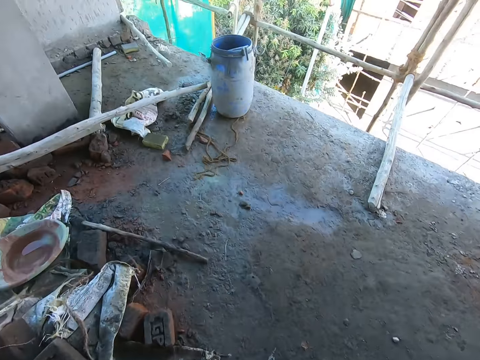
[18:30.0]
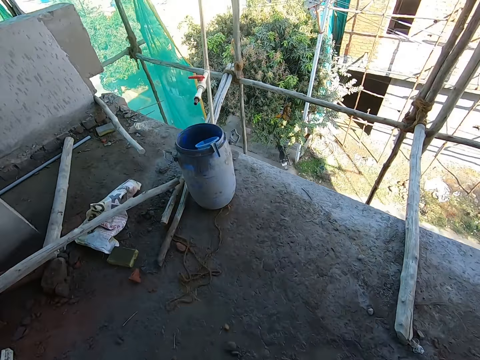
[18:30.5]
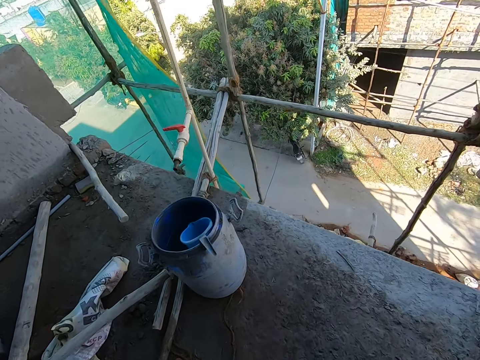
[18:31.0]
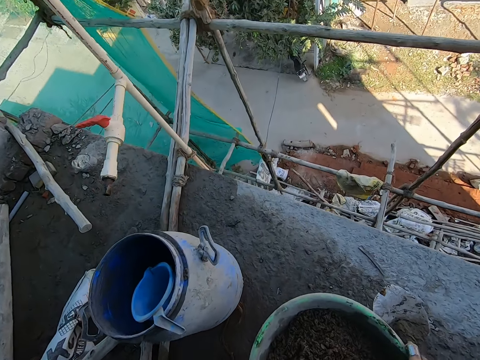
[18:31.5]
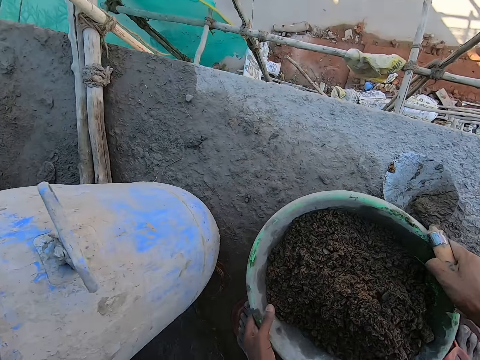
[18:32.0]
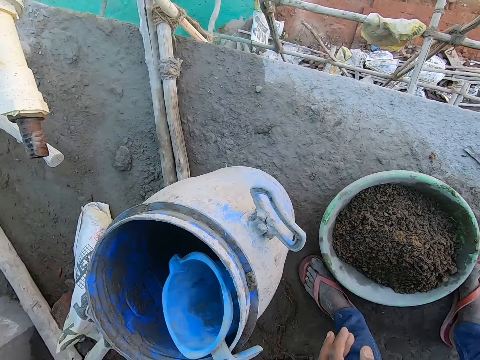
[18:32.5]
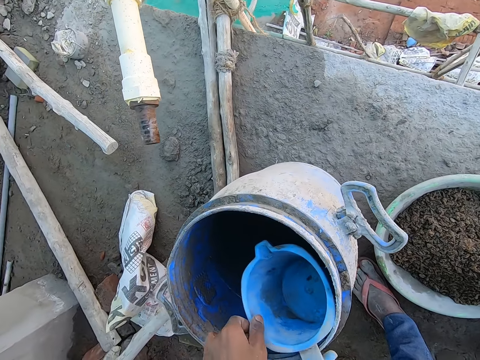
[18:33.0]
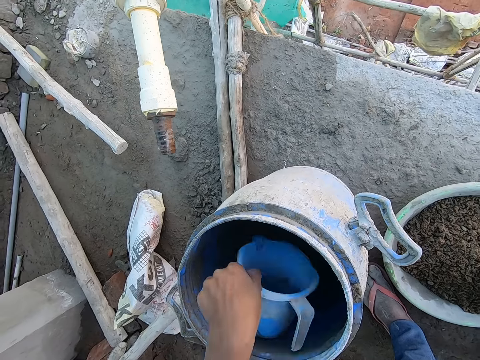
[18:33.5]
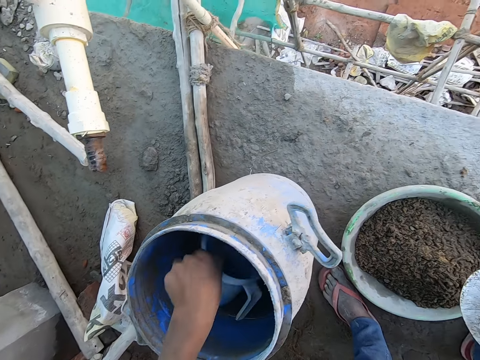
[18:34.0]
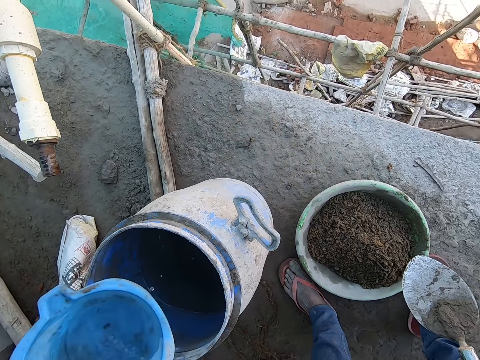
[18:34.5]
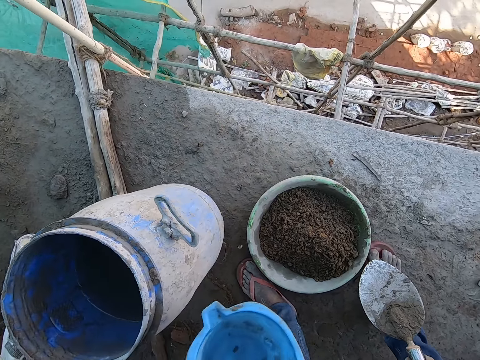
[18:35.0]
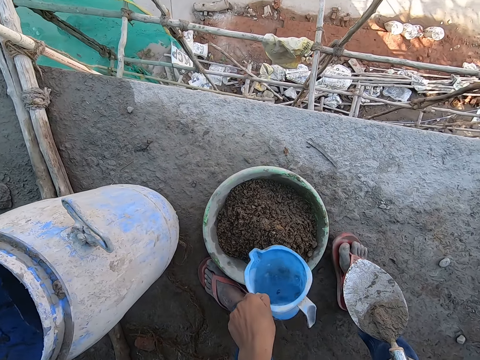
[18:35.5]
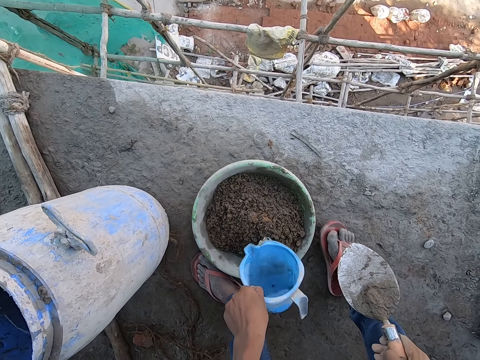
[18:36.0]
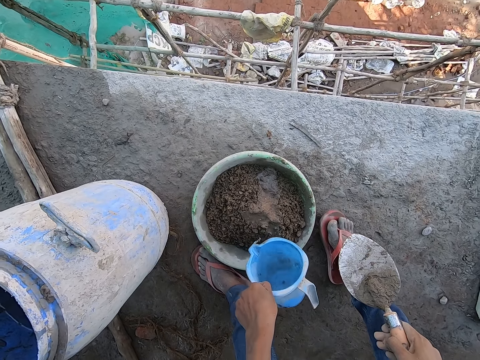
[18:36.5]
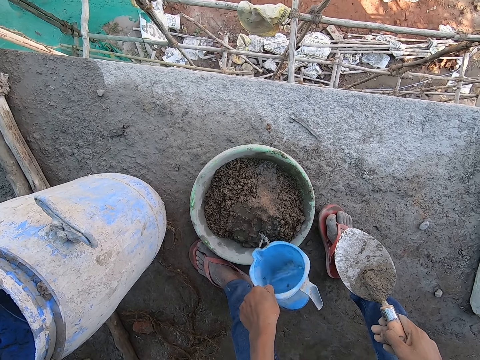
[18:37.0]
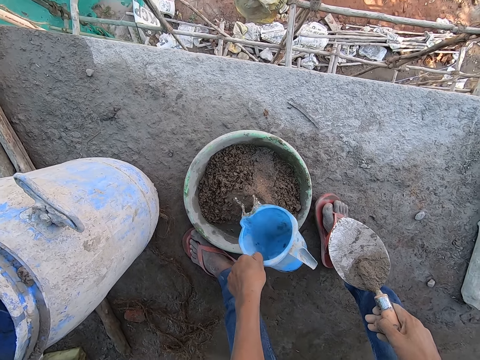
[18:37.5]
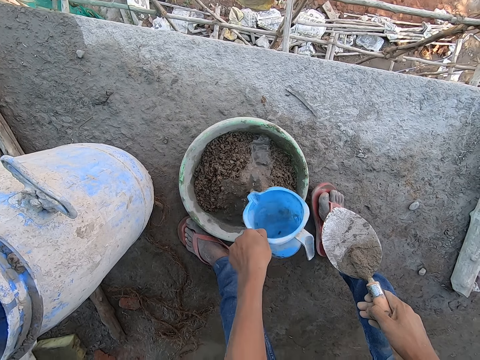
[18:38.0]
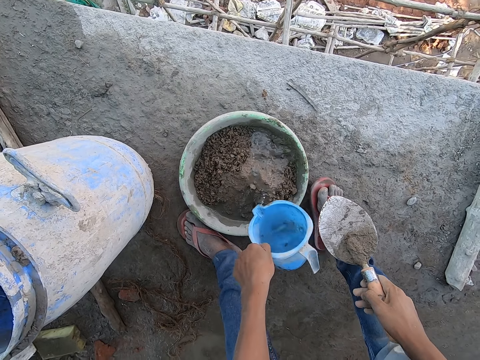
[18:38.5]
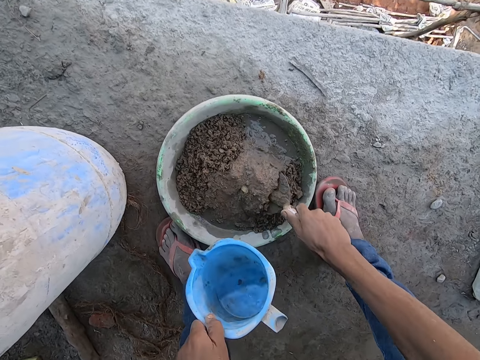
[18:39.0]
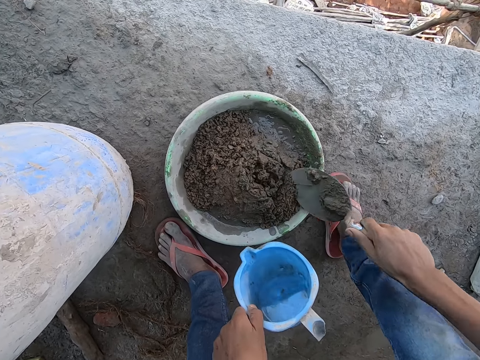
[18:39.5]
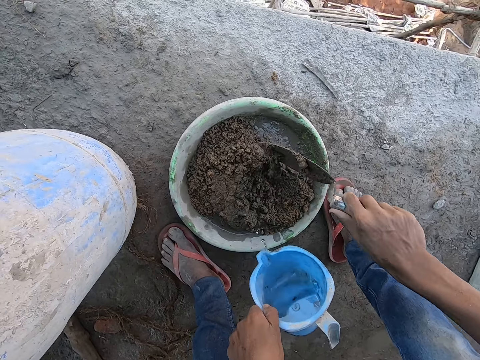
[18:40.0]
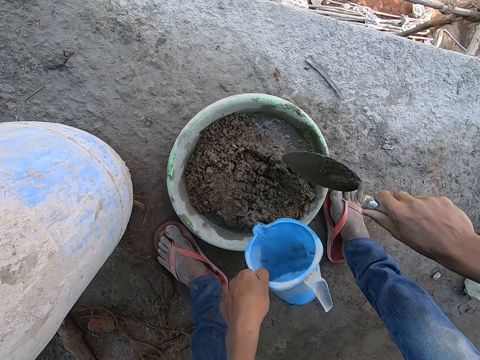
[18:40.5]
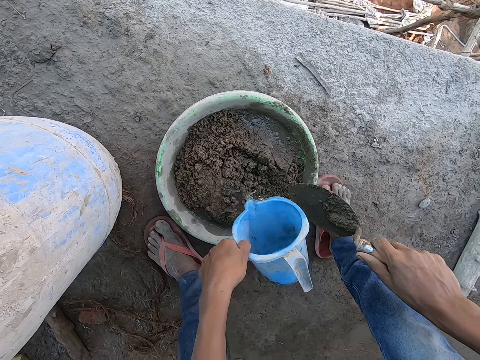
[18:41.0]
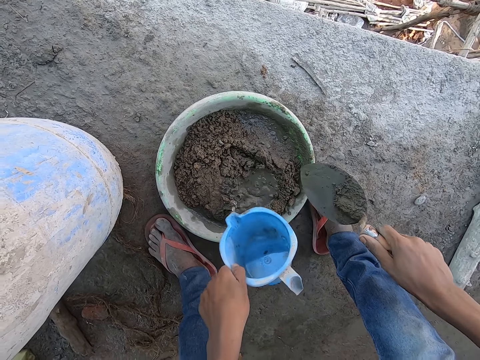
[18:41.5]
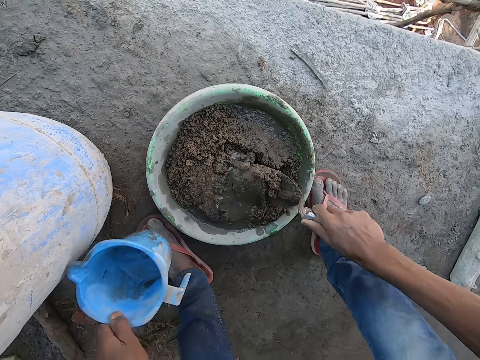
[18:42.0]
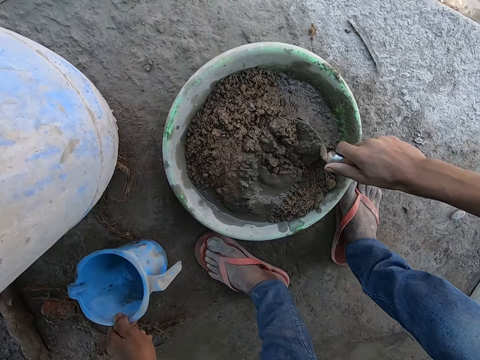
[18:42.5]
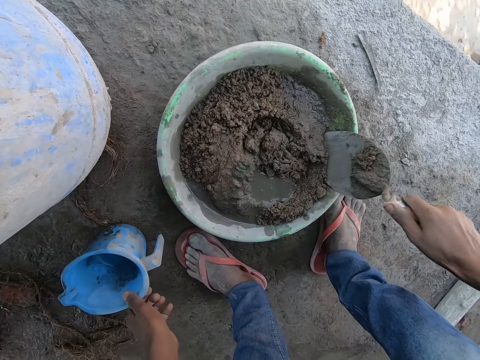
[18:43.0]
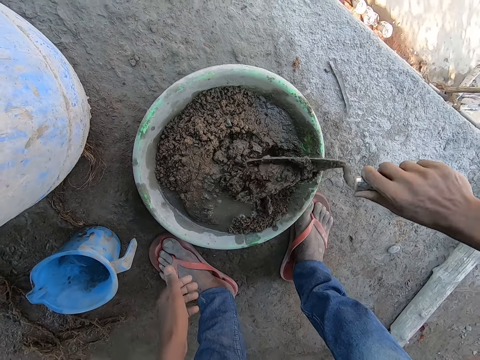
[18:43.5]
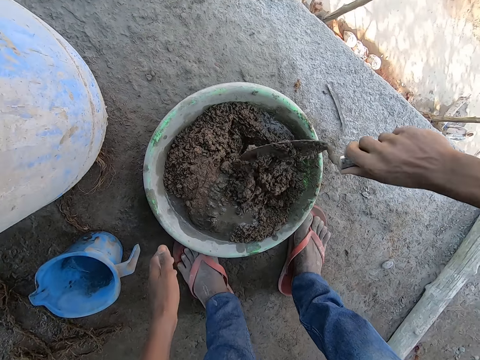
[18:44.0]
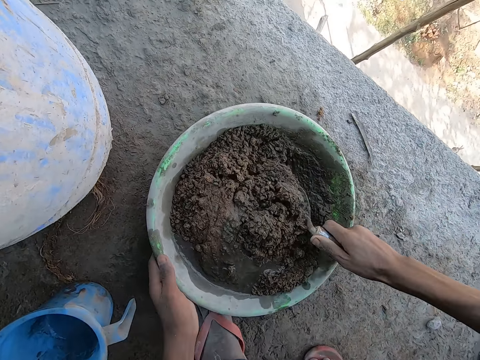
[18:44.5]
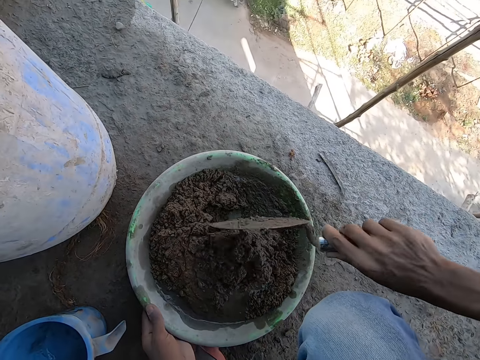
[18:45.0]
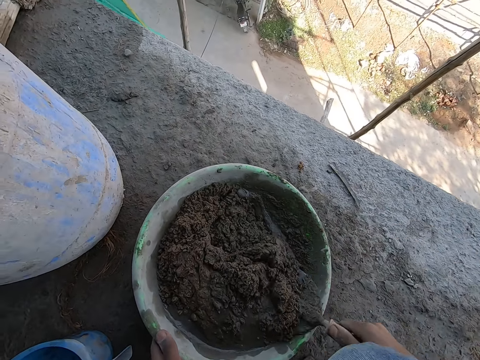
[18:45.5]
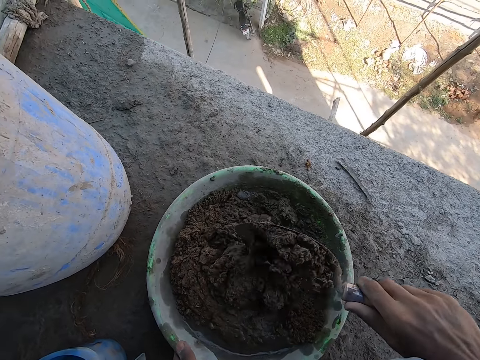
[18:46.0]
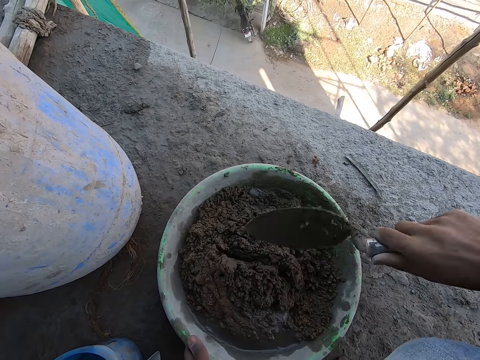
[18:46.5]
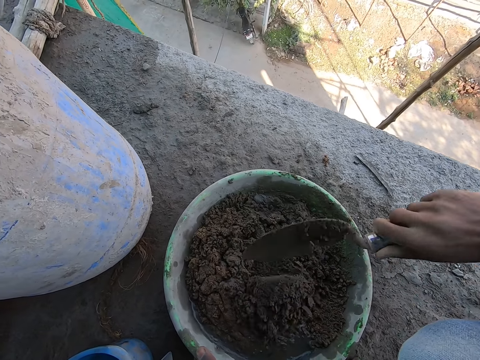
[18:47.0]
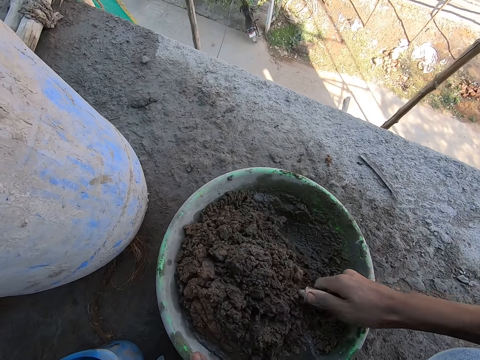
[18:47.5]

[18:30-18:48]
The camera wearer carries the mortar in a basin. He drops the head pan of mortar on the ground with both hands. He picks up a plastic cup from a bucket of water with his left hand. He scoops water with the plastic cup in his left hand from the bucket of water. He pours water from the plastic cup into the head pan of mortar. He mixes the water with the mortar with the hand trowel in his right hand. He drops the plastic cup in his left hand on the ground. He mixes the mortar with the trowel. He holds the head pan with his left hand.

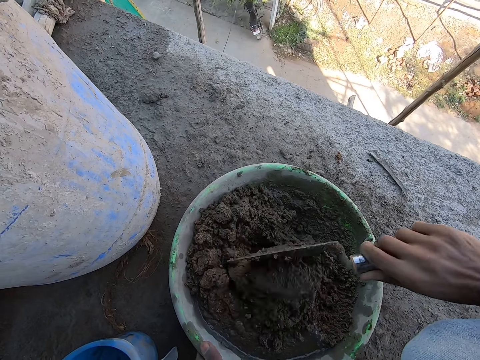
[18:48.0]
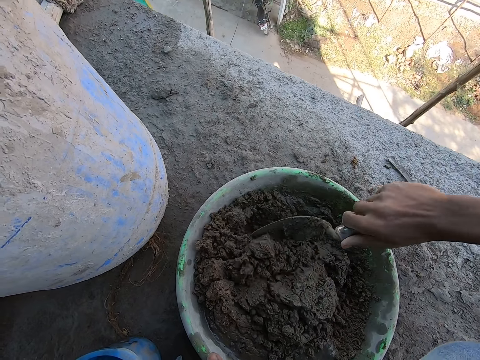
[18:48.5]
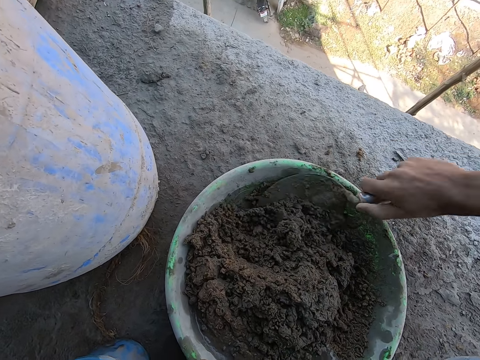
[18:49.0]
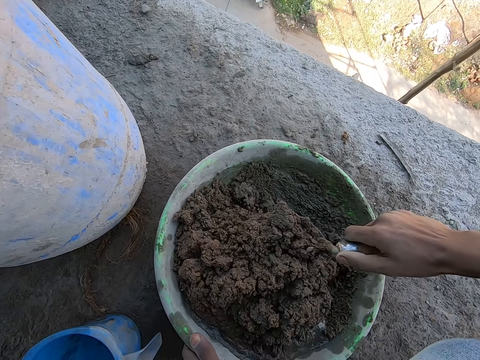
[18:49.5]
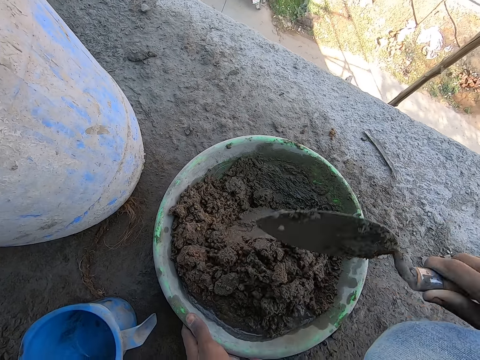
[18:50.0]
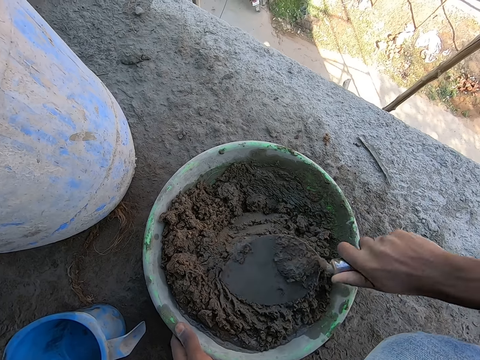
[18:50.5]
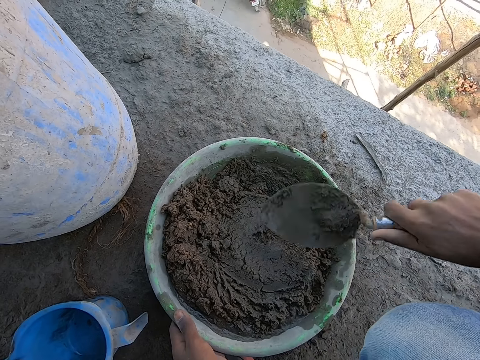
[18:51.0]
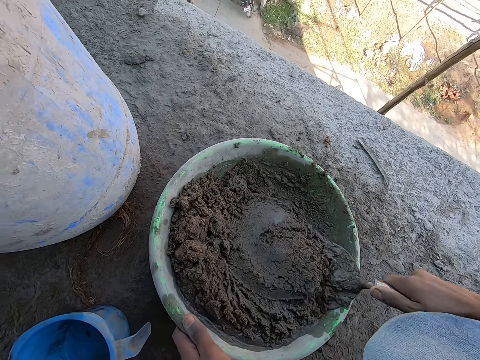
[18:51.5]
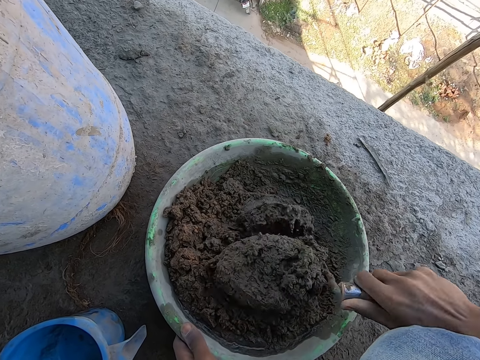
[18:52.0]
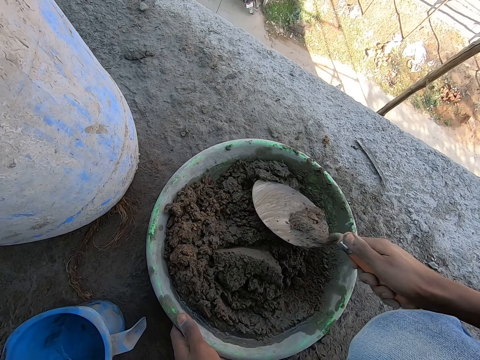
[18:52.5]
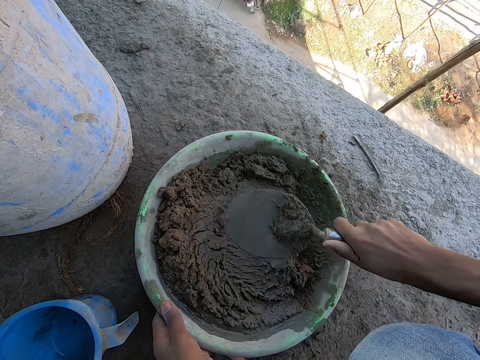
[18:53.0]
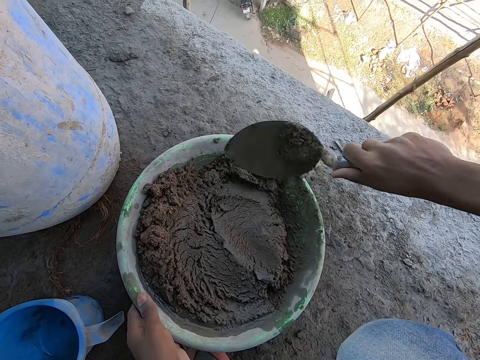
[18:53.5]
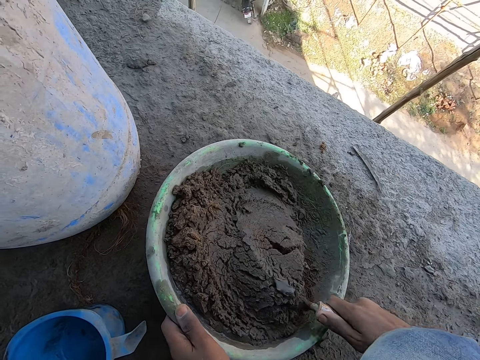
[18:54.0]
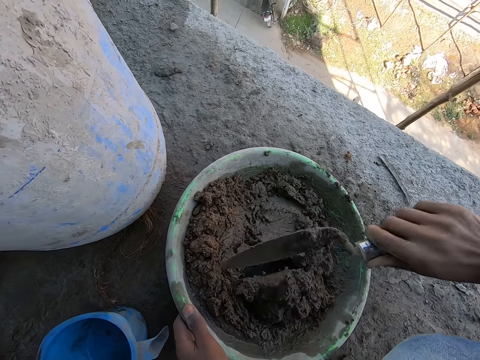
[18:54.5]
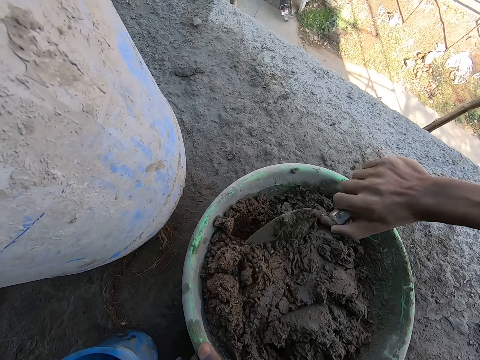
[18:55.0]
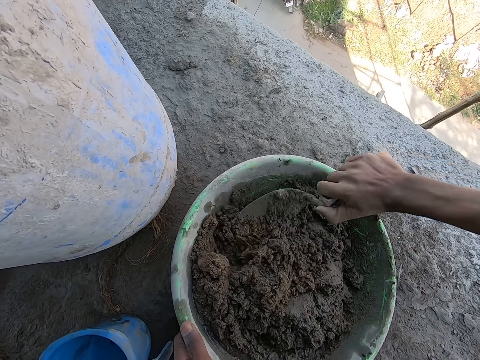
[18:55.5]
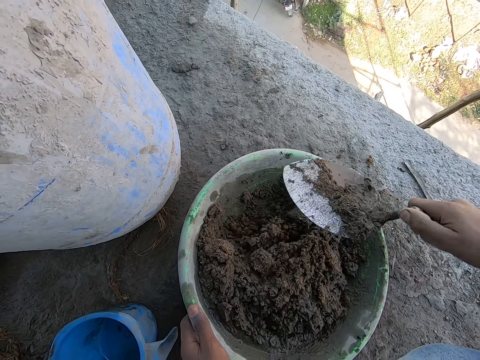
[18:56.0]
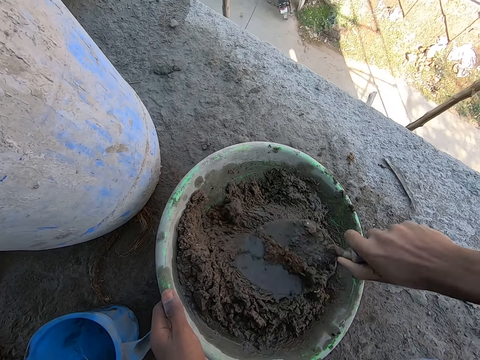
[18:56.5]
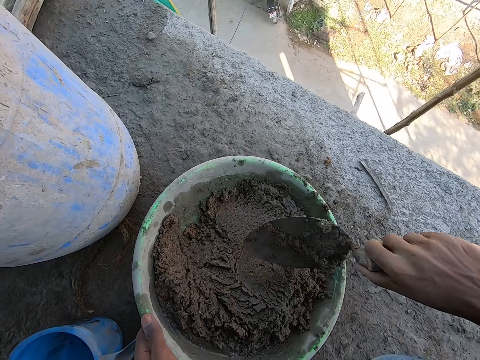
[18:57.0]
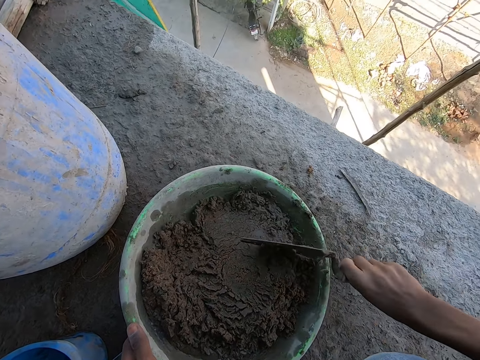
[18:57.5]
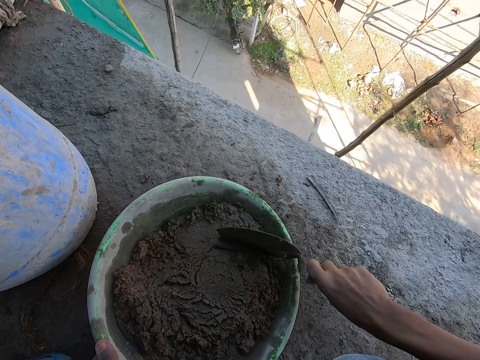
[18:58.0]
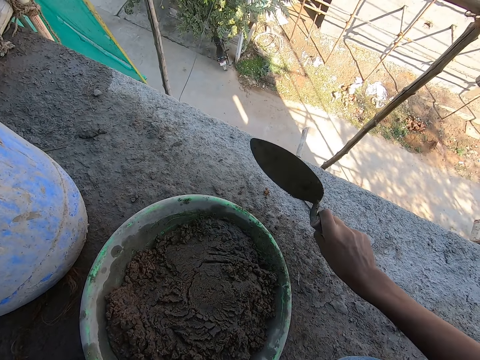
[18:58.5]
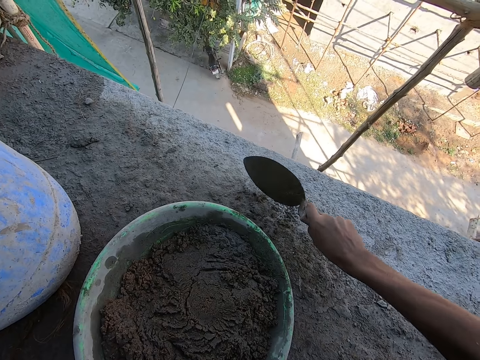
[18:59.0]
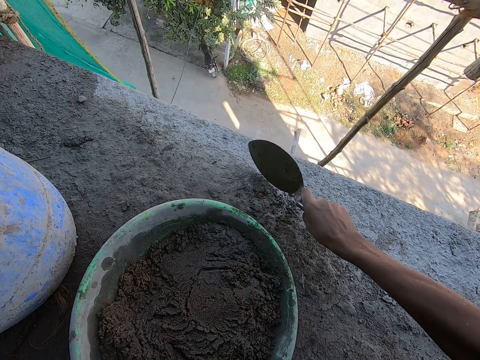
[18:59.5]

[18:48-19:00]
The camera wearer hits the hand trowel on the head pan with his right hand. He shakes the trowel on a basin. He hits the hand trowel on the ground with his right hand. He shakes the trowel on the ground.
